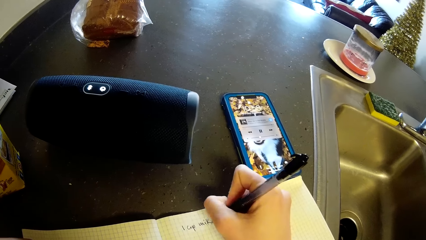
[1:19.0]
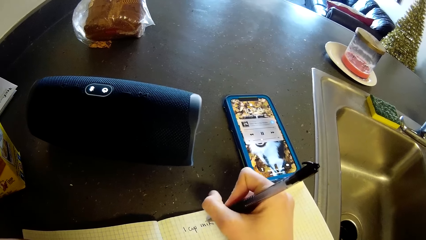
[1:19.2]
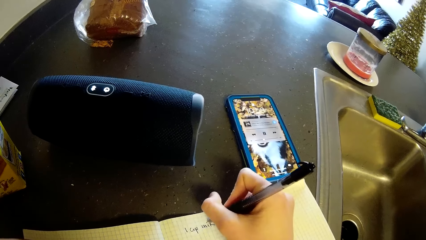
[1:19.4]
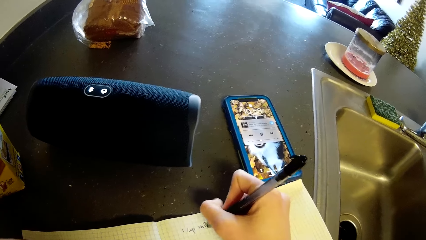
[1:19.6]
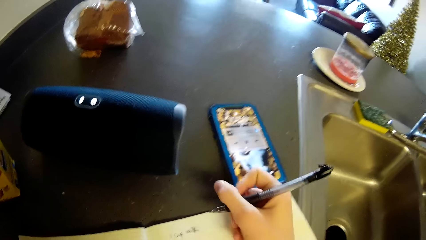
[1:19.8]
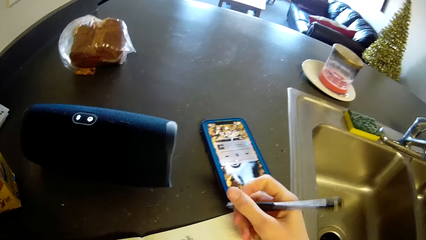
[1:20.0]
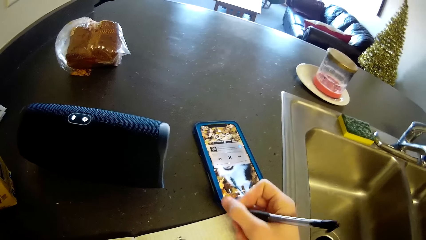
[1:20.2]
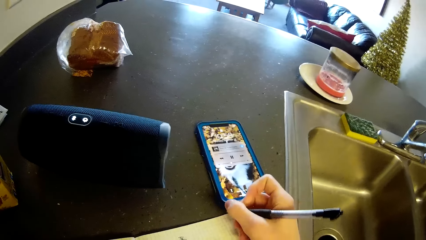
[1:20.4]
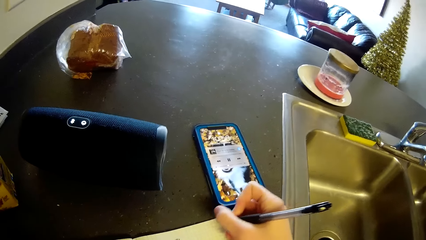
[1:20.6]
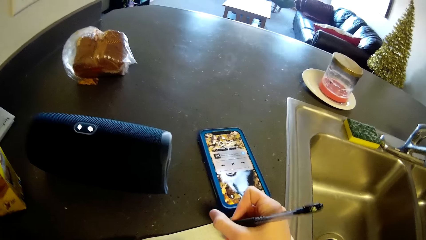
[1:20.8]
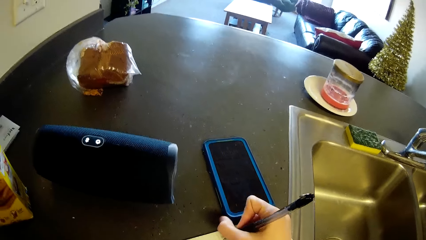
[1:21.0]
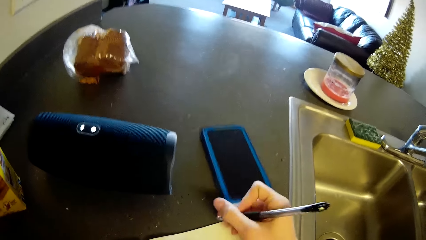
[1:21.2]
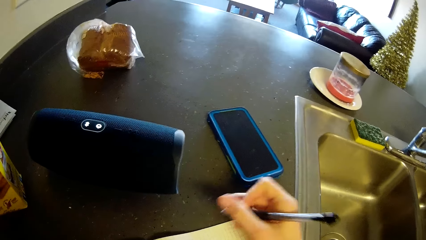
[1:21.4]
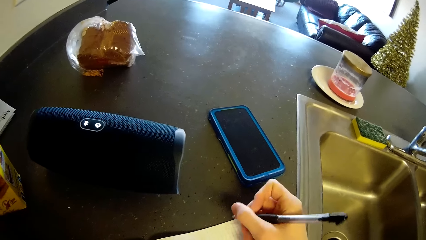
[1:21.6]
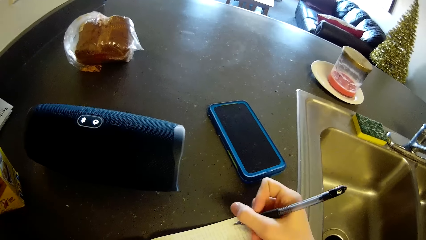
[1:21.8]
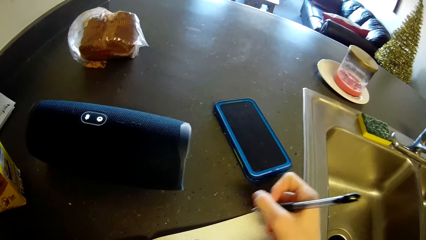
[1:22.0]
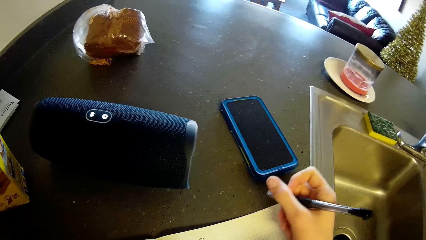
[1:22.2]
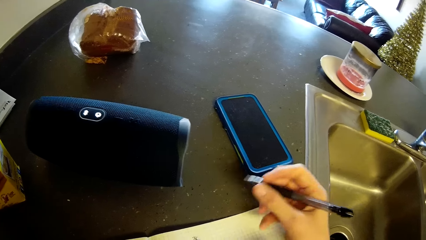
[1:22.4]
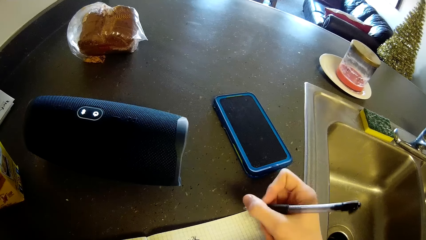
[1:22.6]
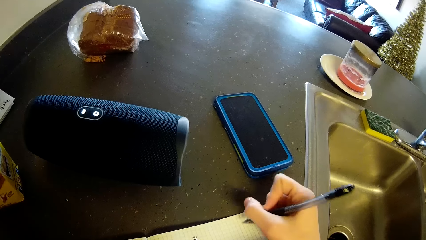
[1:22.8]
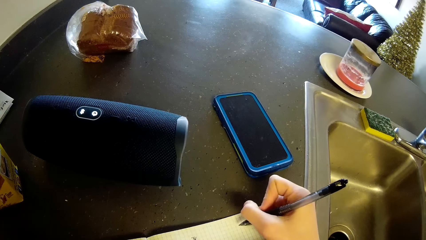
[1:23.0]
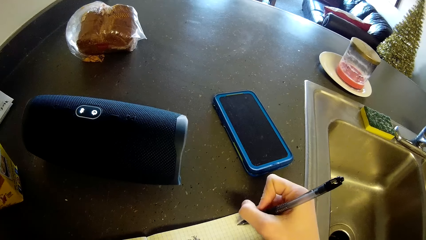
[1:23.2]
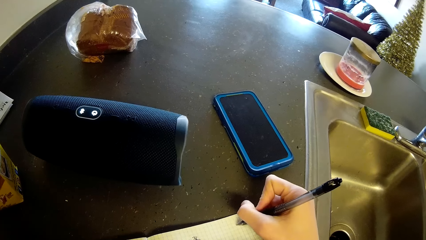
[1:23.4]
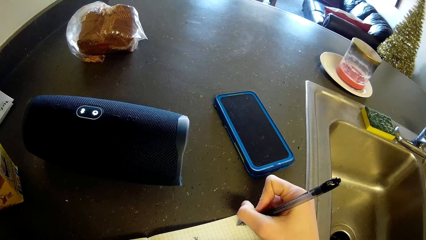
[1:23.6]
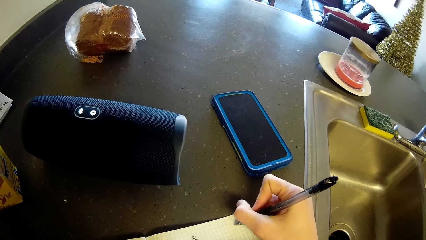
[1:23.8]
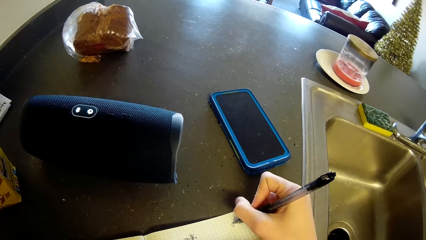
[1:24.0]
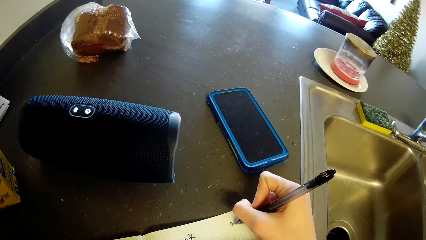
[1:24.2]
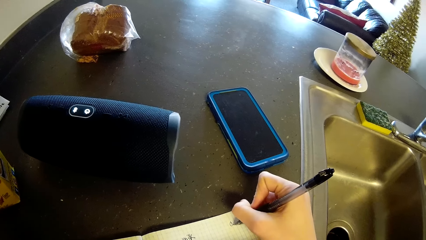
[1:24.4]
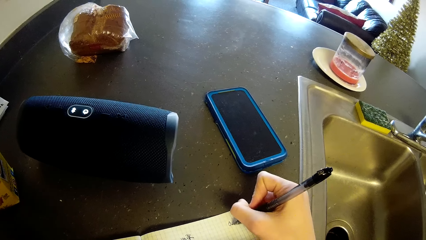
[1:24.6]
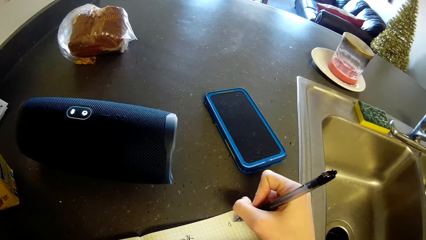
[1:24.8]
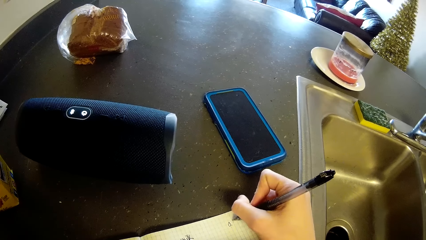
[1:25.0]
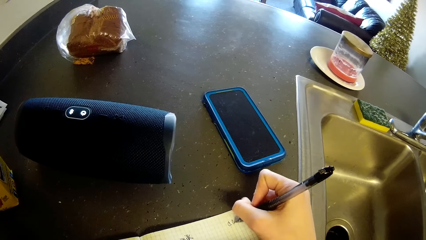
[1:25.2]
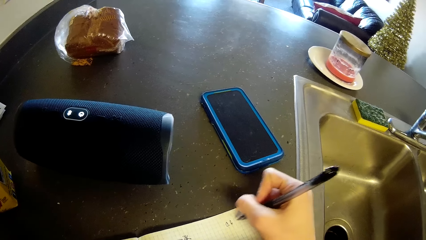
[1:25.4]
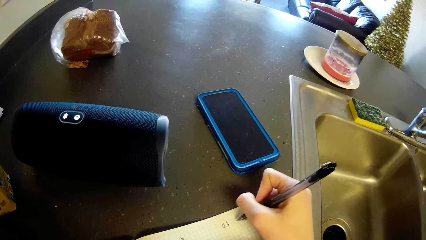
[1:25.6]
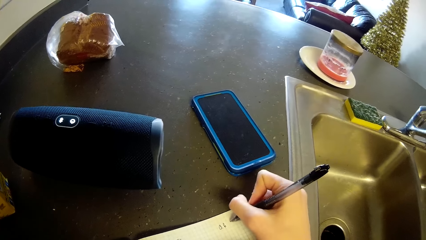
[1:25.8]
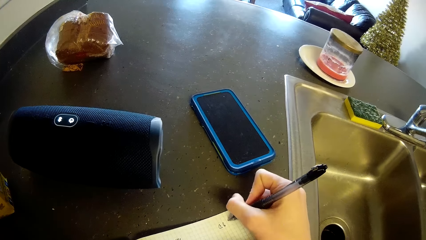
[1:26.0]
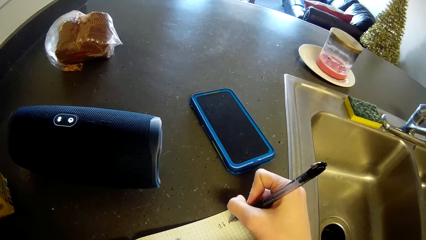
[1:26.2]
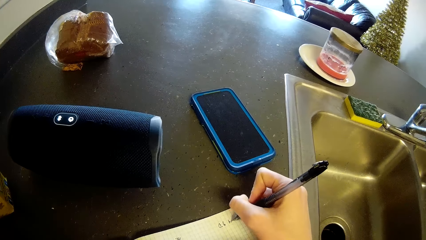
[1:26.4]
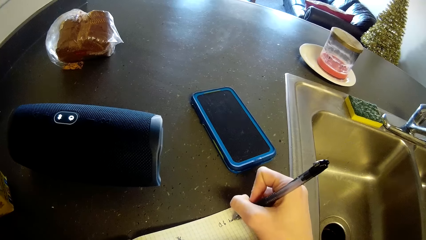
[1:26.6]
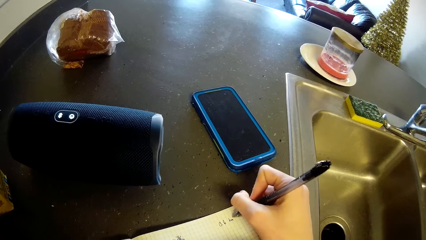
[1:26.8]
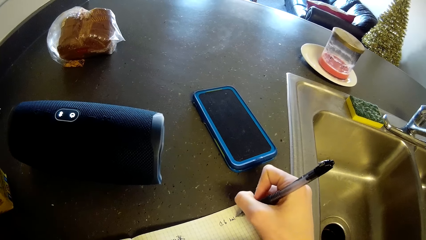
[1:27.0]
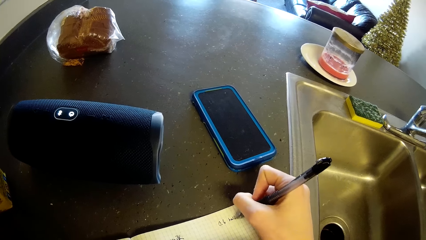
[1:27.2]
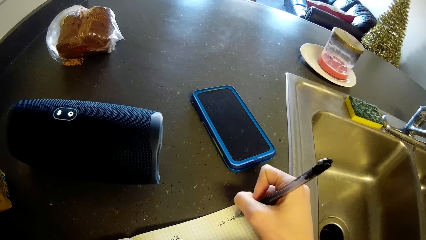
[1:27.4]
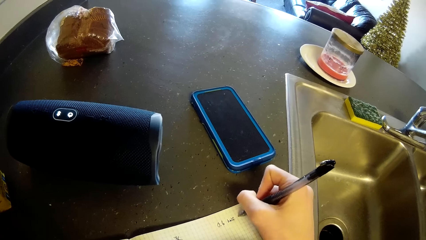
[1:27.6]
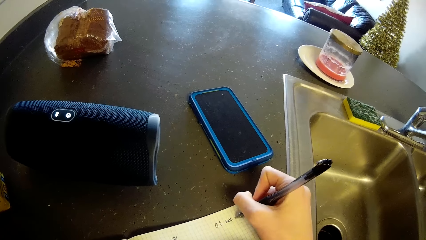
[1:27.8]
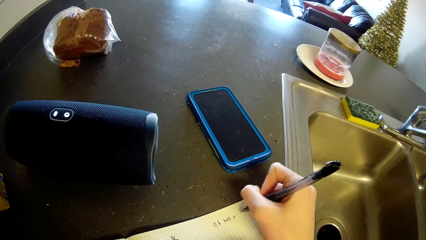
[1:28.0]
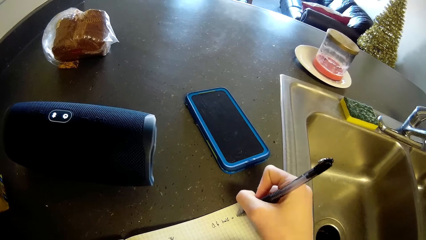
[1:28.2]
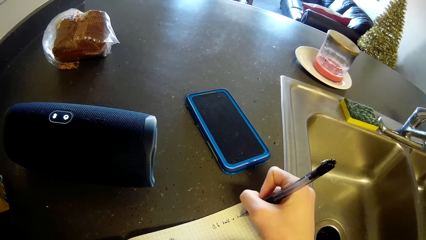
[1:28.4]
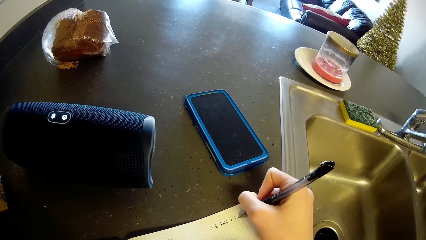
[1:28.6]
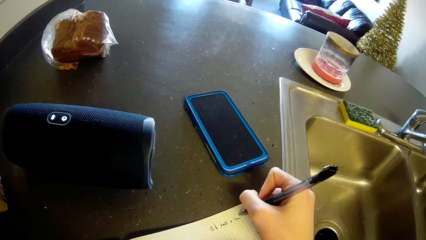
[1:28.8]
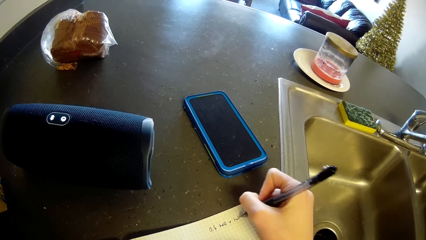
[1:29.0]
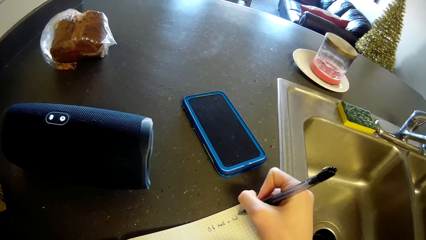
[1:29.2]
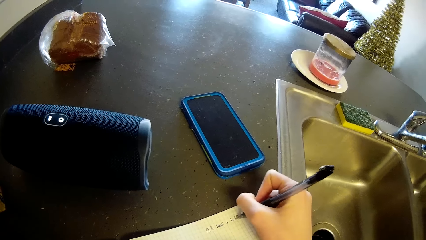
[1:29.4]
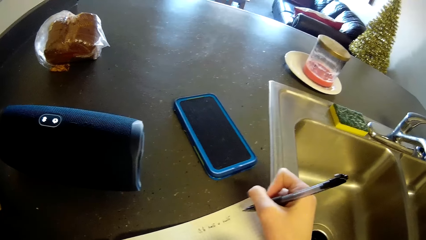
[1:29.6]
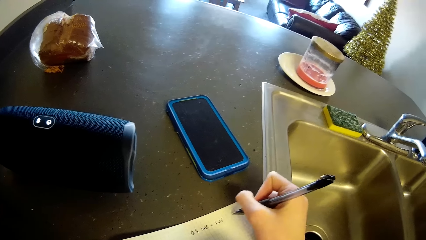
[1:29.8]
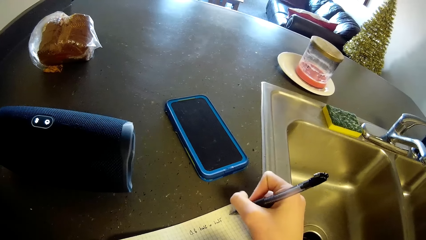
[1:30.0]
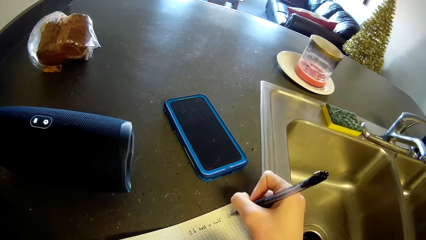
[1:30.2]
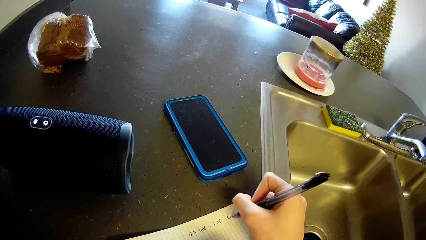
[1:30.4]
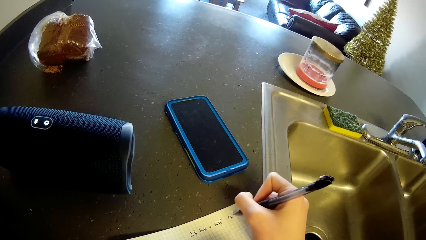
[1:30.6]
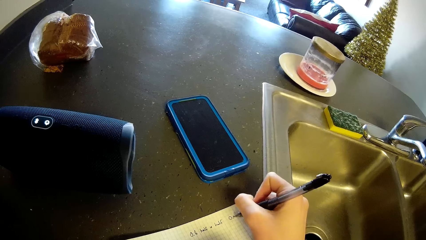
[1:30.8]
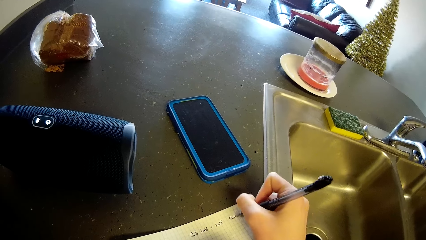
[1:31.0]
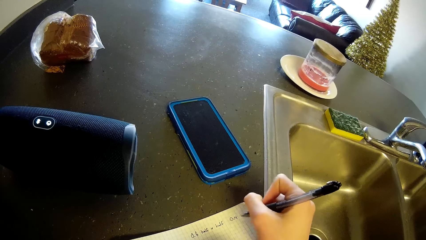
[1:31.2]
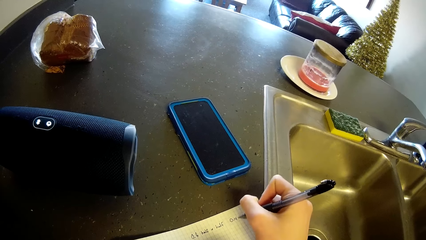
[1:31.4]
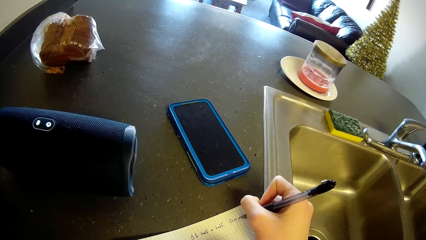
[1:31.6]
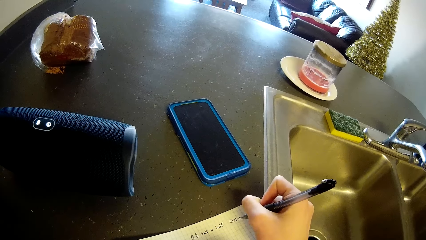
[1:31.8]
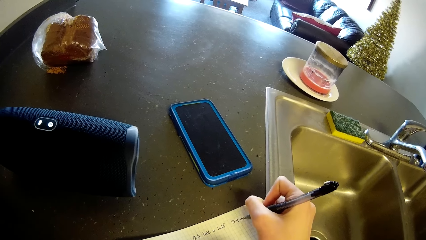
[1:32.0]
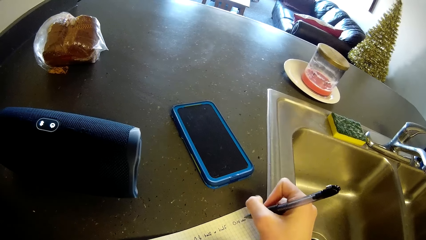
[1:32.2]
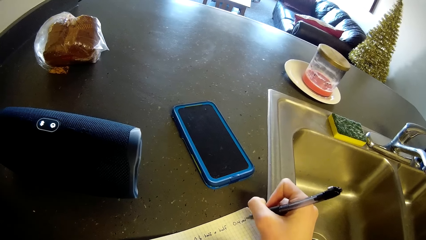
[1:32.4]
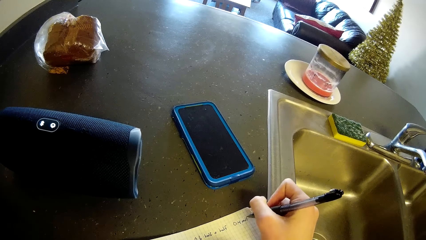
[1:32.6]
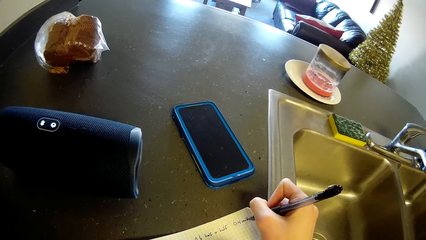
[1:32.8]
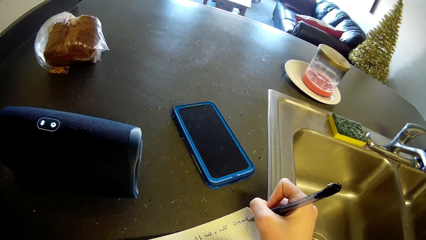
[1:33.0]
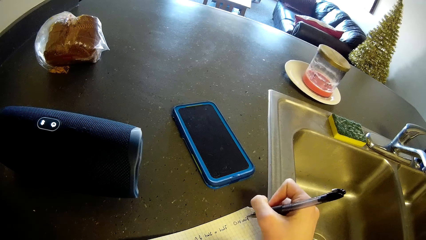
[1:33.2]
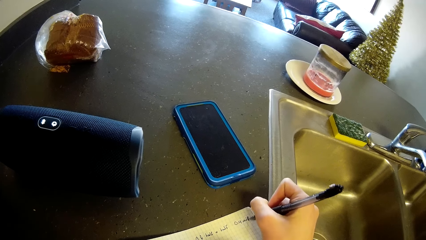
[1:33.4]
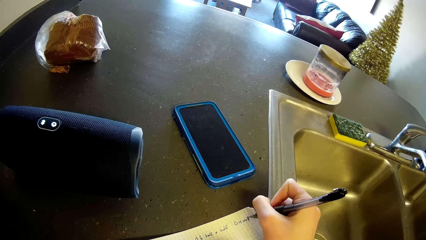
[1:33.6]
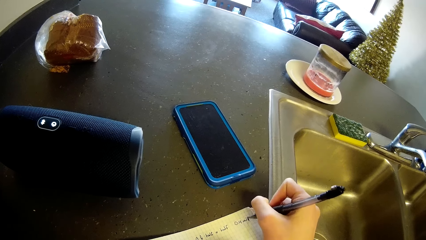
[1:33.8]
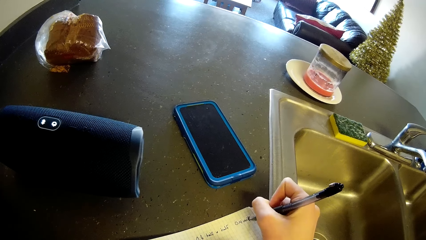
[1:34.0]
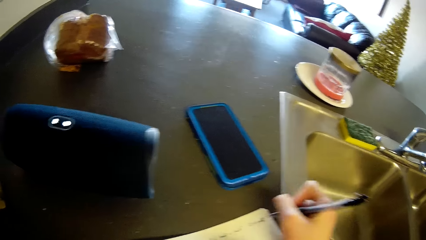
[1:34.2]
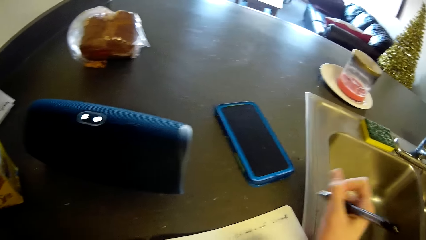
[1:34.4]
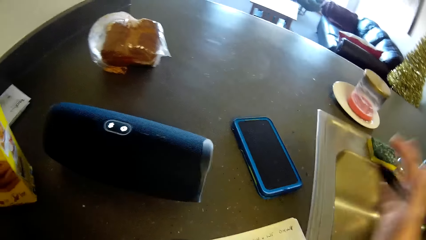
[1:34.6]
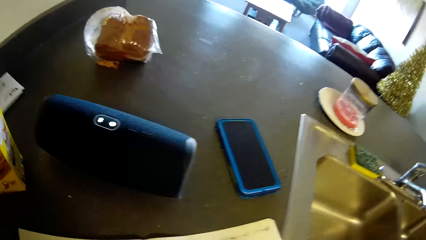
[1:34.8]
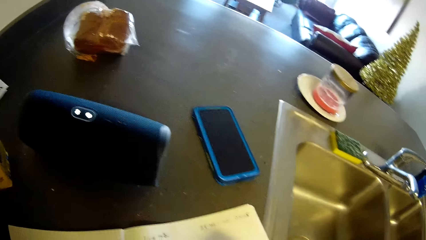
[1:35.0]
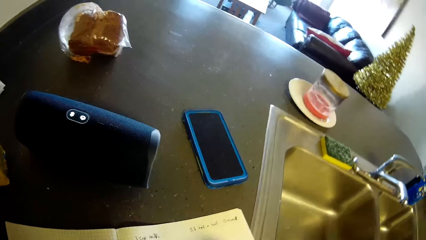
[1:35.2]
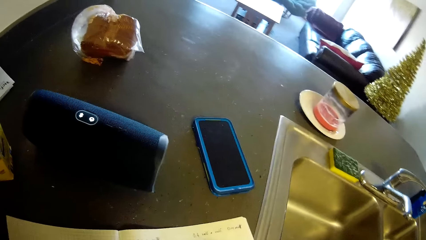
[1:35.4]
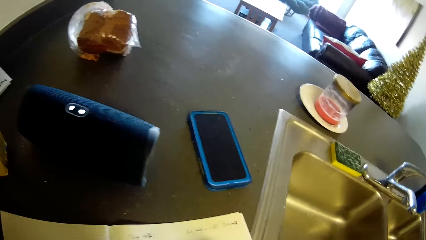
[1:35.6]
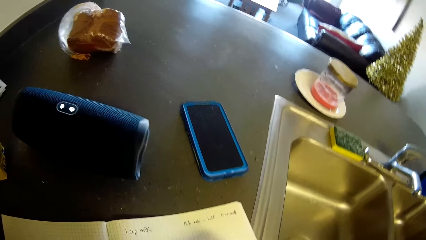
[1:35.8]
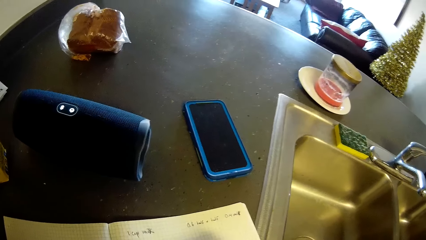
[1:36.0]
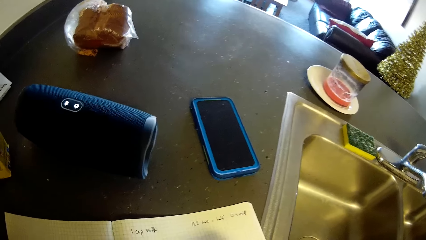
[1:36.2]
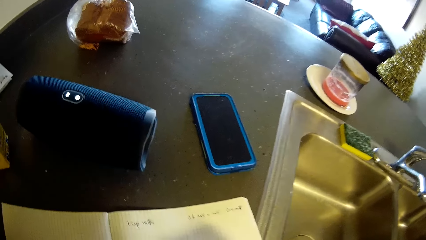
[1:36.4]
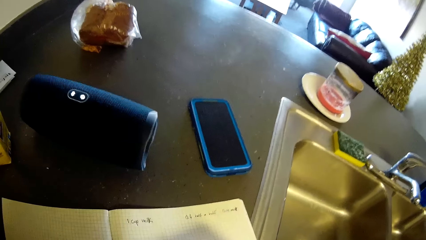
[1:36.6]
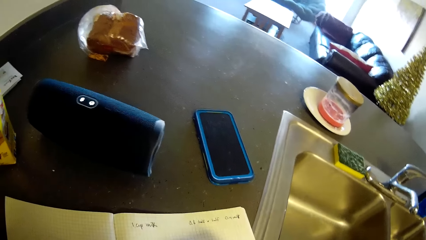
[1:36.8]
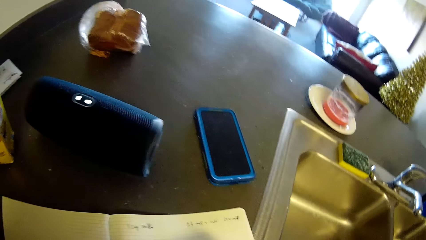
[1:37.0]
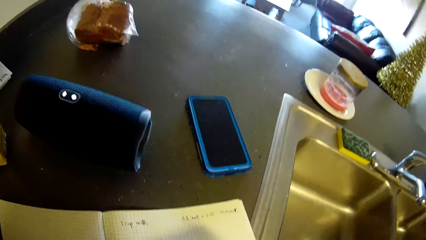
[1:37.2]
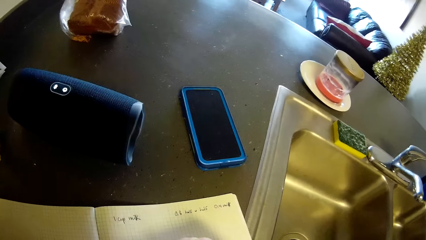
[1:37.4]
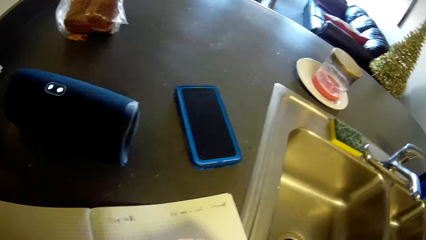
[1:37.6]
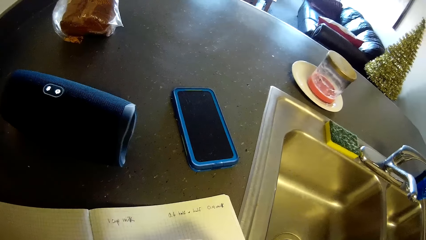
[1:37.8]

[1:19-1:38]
The camera wearer stops writing on the book with a pen. She pushes her phone on the countertop. She stops writing on the book with the pen. She writes on the book with the pen. She adjusts her hair with her right hand. She stops writing on the book with the pen. She stands on the floor.
